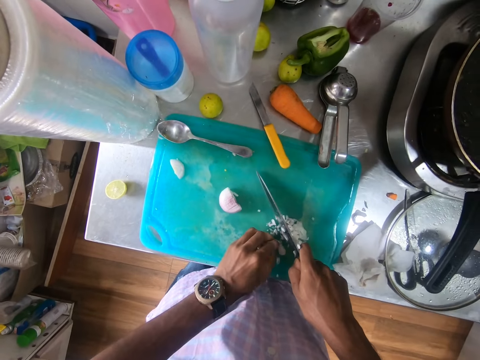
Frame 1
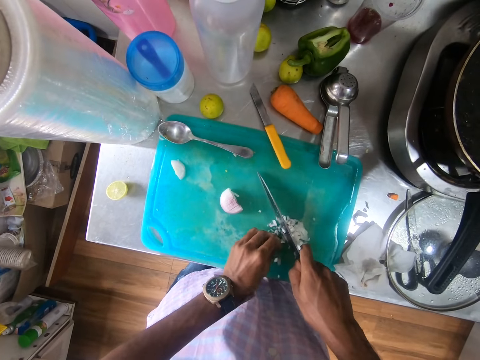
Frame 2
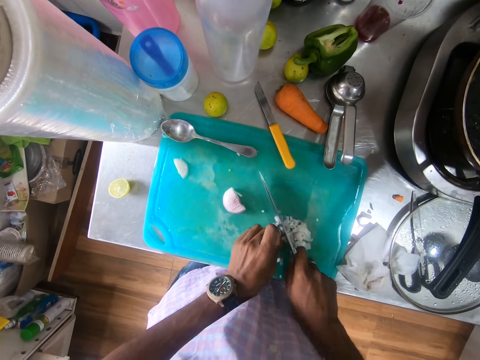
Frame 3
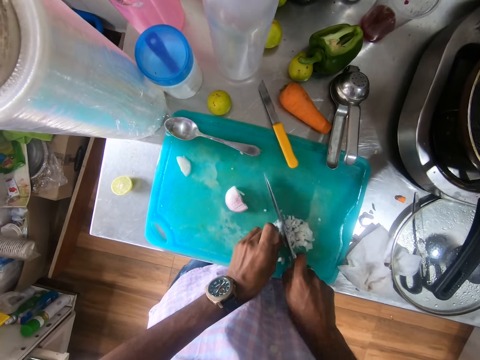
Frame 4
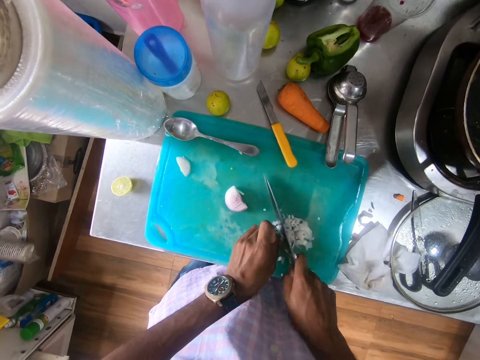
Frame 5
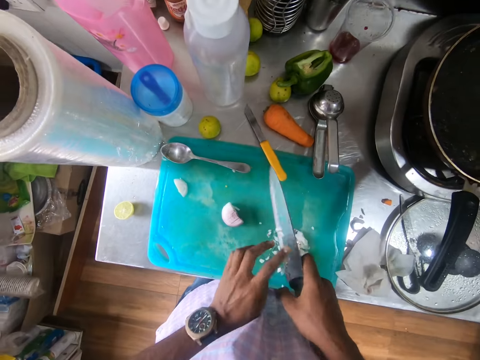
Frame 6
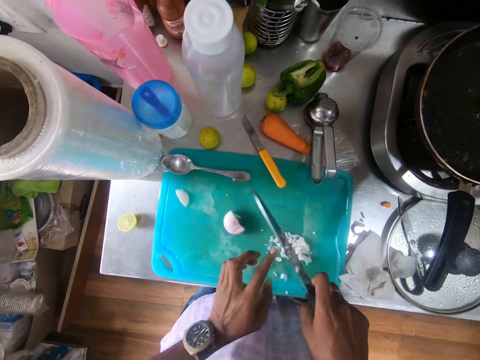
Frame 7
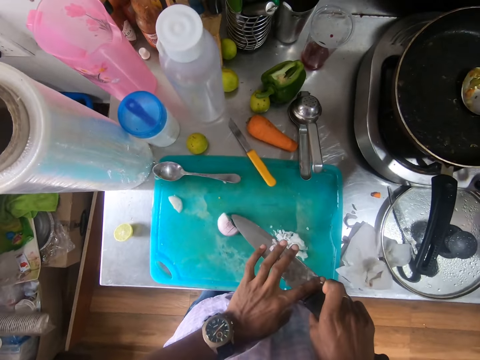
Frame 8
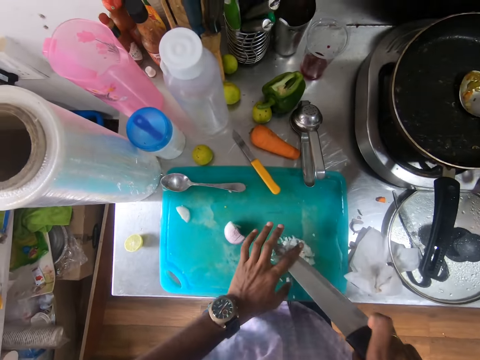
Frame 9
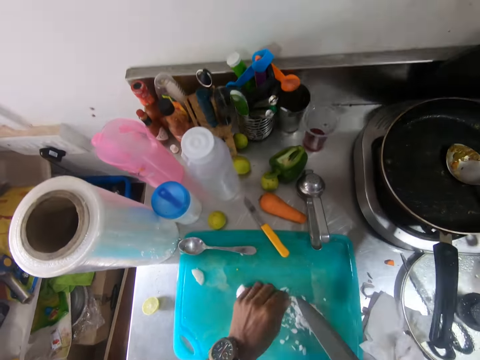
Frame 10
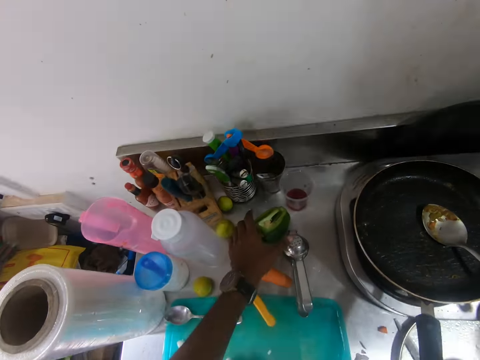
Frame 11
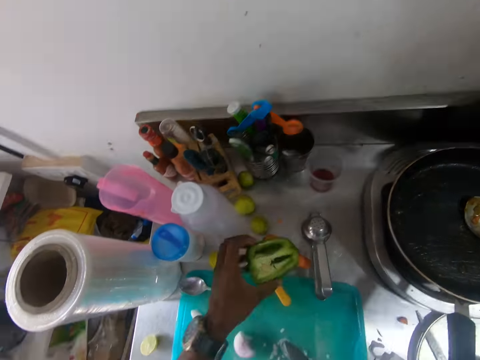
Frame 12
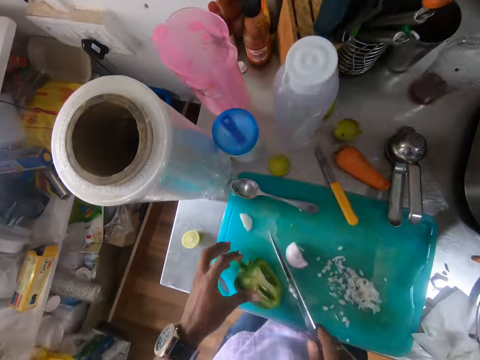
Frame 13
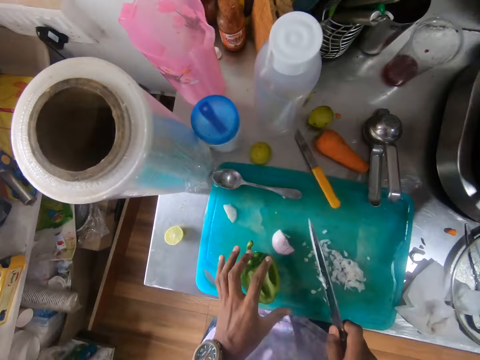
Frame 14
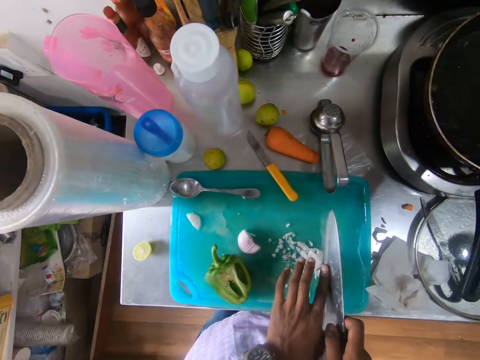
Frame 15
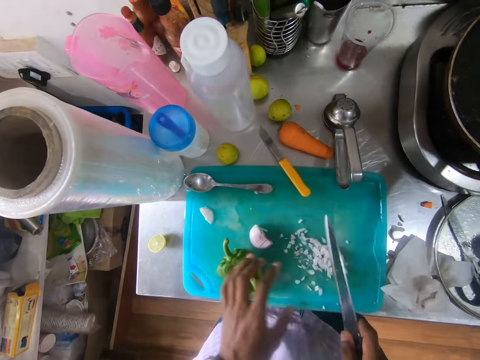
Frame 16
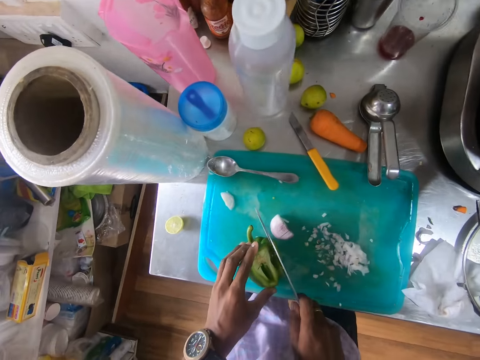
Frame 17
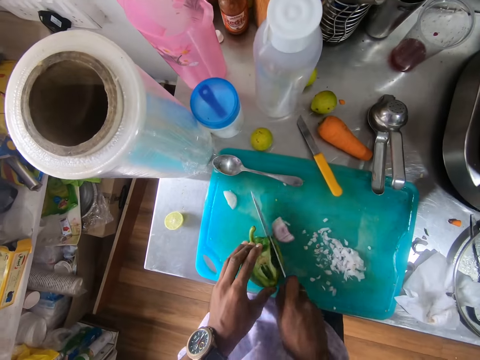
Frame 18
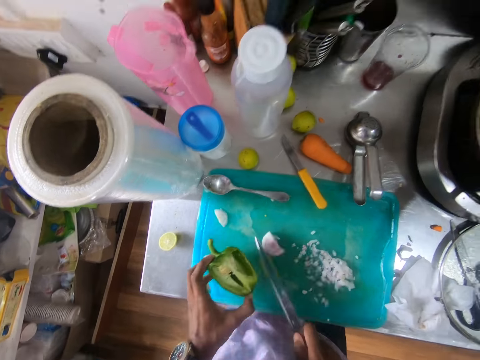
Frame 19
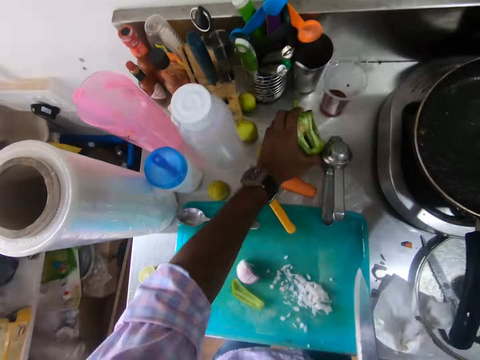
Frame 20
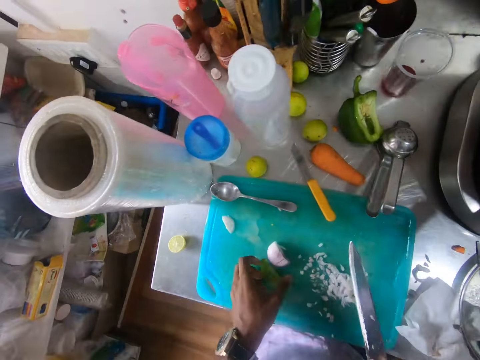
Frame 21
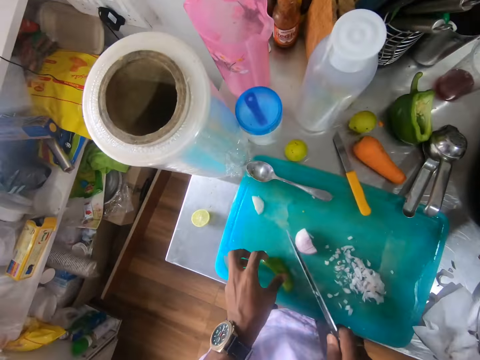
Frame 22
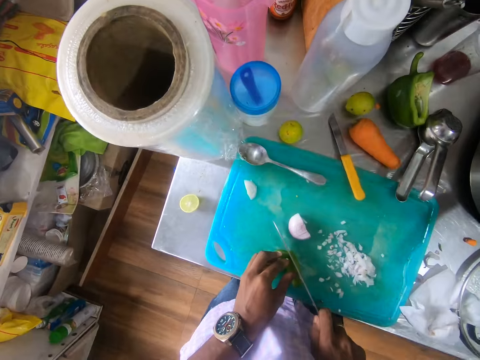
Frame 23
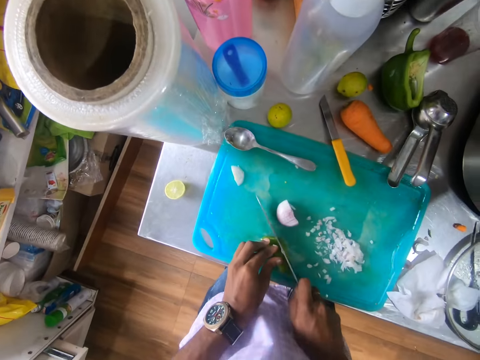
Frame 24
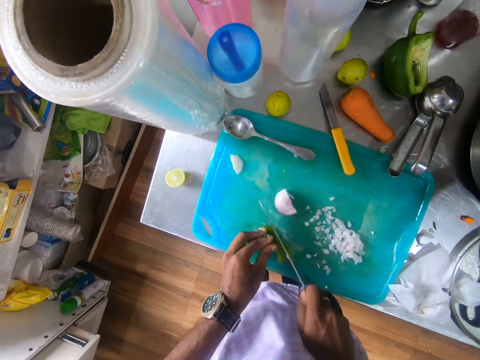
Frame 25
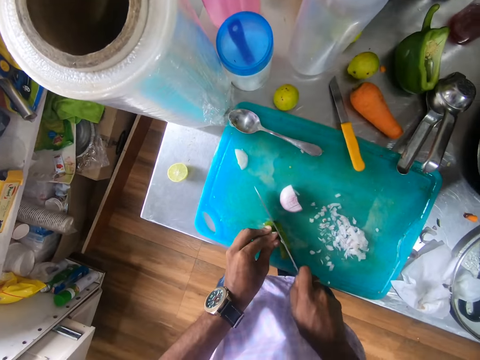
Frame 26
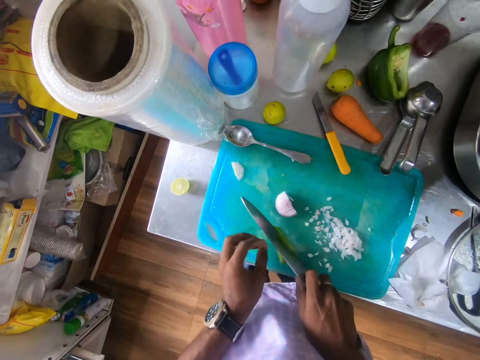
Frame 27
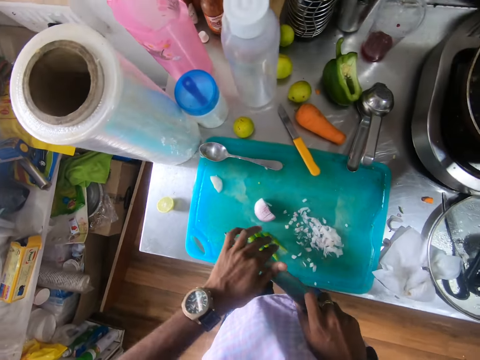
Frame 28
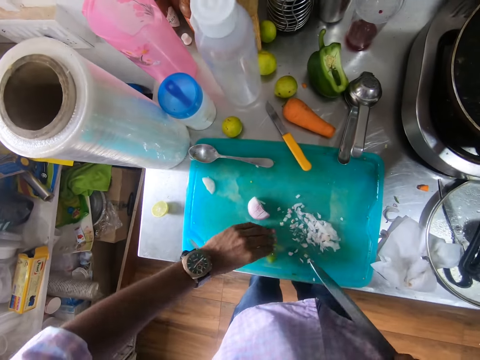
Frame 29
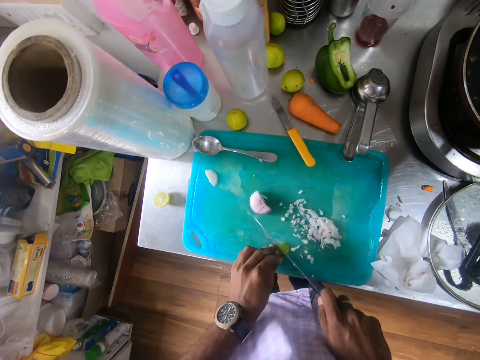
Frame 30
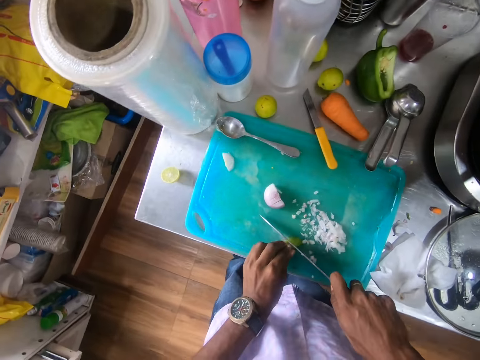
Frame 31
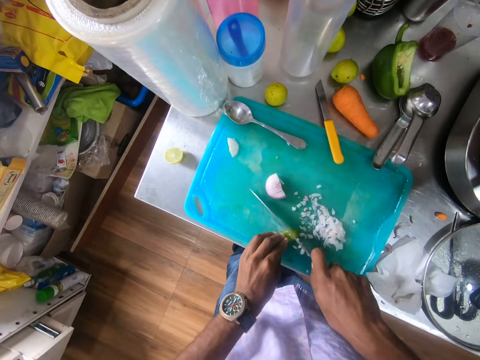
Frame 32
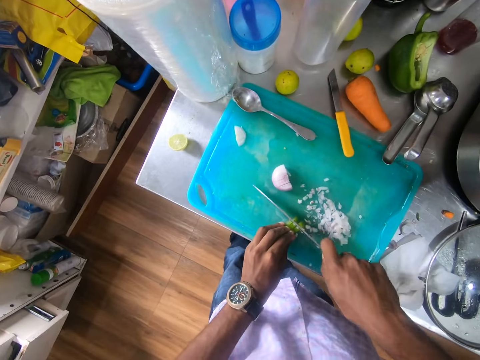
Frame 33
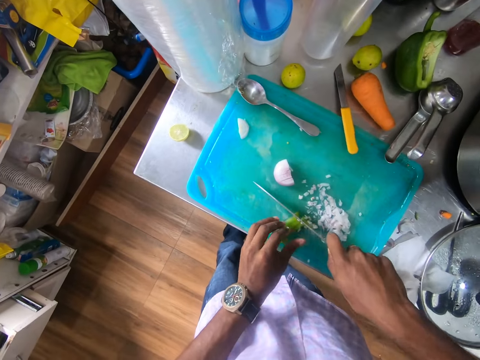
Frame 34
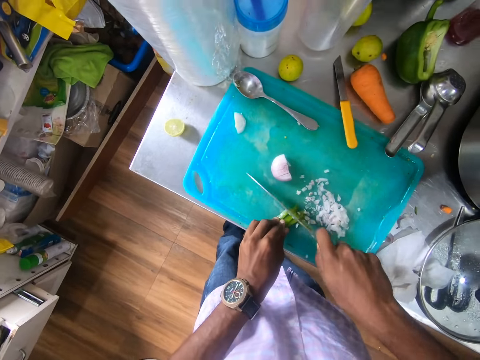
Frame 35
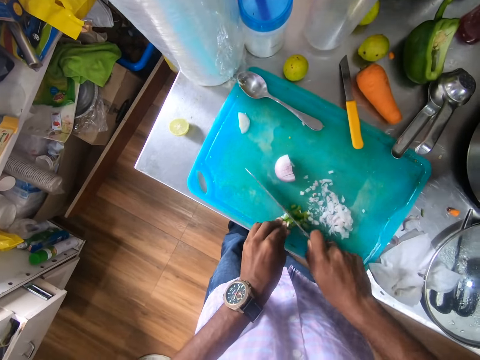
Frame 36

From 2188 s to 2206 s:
The camera wearer wipes the remains of the second half of the onion on the knife with his left hand into the tray. He picks a green pepper from the kitchen cabinet with his left hand. He places the green pepper in the tray with his left hand. He wipes the remains of the second half of the onion on the knife with his left hand into the tray. He slices a part of the green pepper on the board with the knife in his right hand. He places the green pepper on the kitchen cabinet with his left hand. He adjusts the green pepper on the tray with his left hand. He slices the green pepper on the tray into small pieces with the knife in his right hand. He wipes the knife with his left hand. He sets the green pepper on the tray with his left hand. He slices the green pepper on the tray with the knife in his right hand.

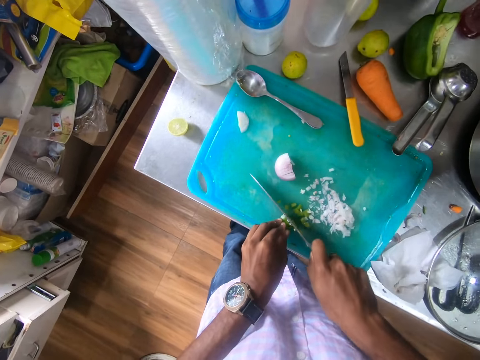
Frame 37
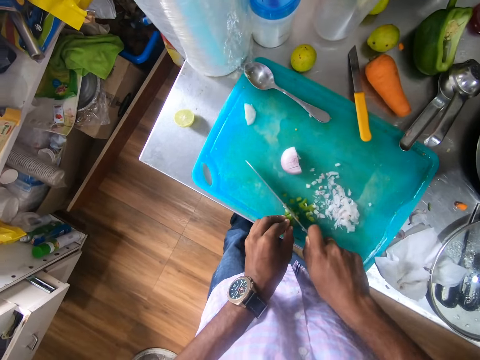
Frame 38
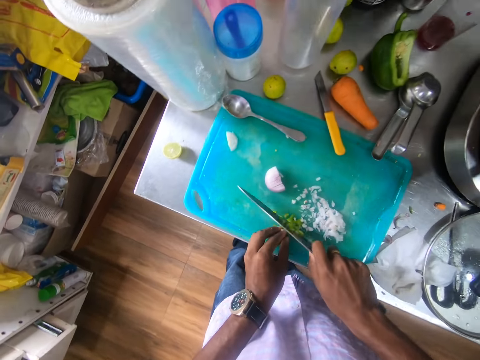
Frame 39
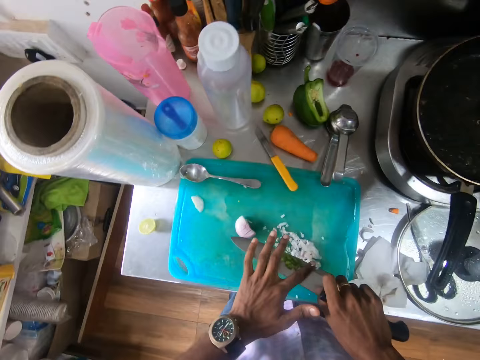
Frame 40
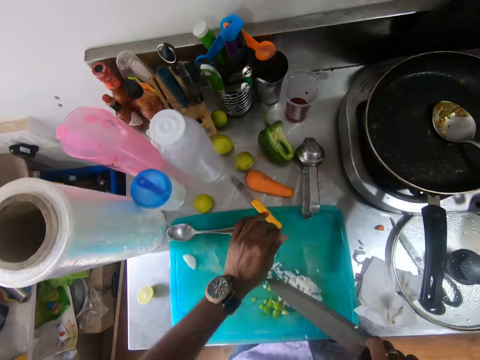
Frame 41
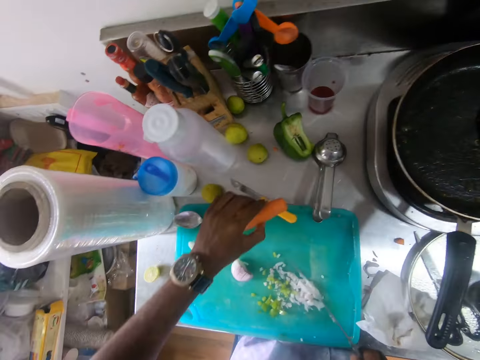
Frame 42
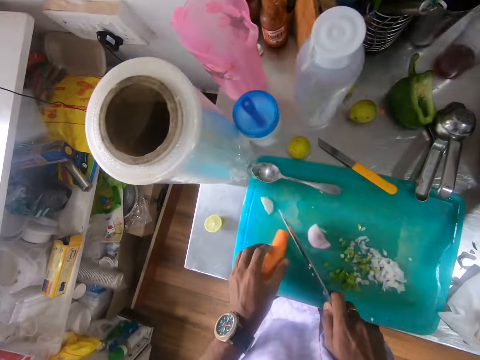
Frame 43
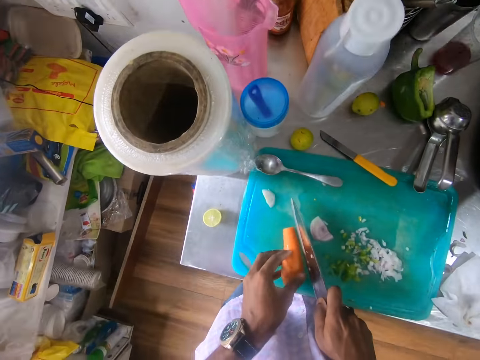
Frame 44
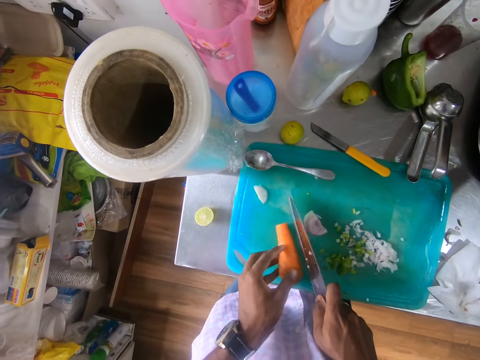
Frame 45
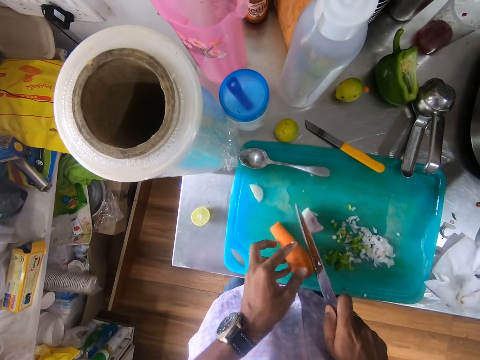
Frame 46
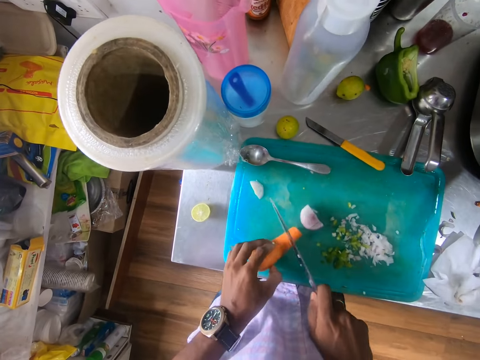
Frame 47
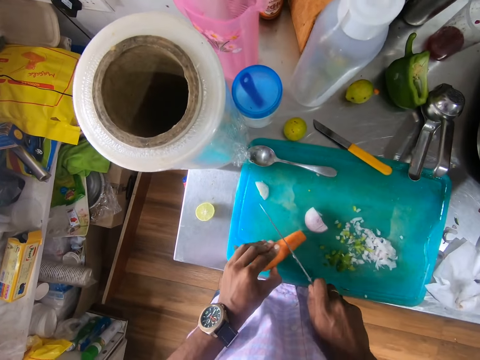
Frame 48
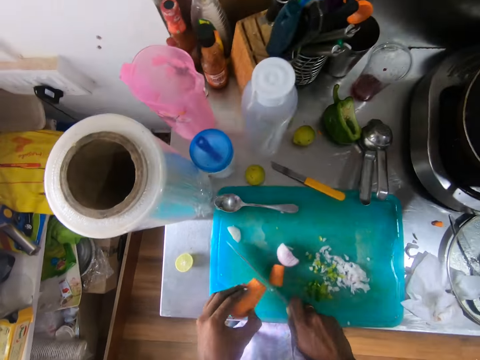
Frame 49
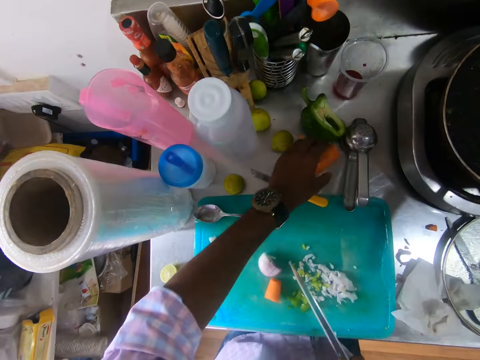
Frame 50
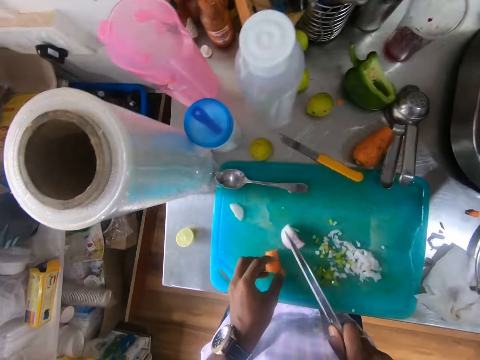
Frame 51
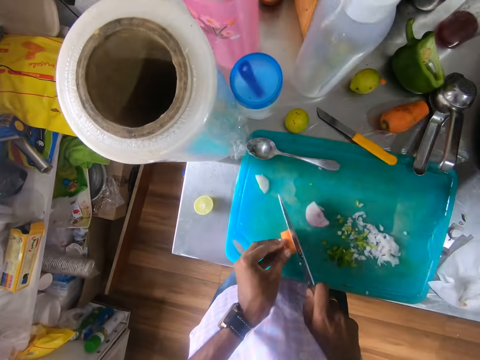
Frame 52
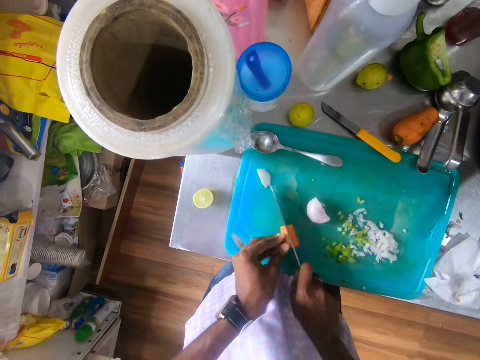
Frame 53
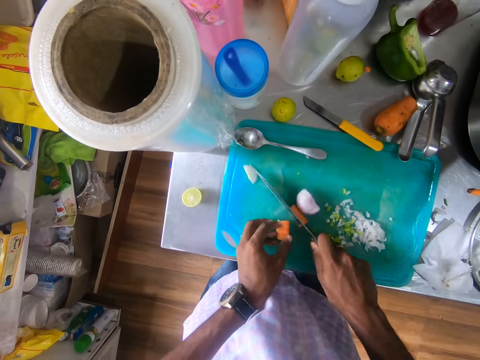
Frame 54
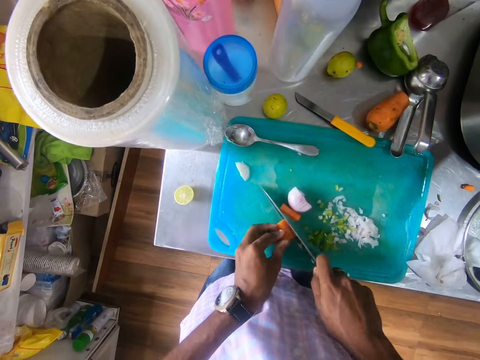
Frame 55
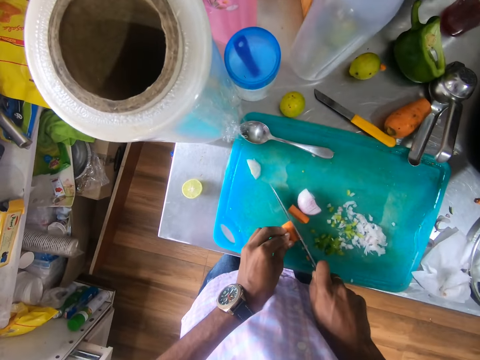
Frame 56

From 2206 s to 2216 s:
The camera wearer wipes the remains of the green pepper on the knife with his left hand. He picks a carrot from the kitchen cabinet with his left hand. He sets the carrot on the tray with his left hand. He picks the carrot from the tray with his left hand. He slices the carrot into two on the board with the knife in his right hand. He places the first half of the carrot on the kitchen cabinet with his left hand. He sets the second half of the carrot on the tray with his left hand. He slices the second half of the carrot into small pieces with the knife in his right hand.
